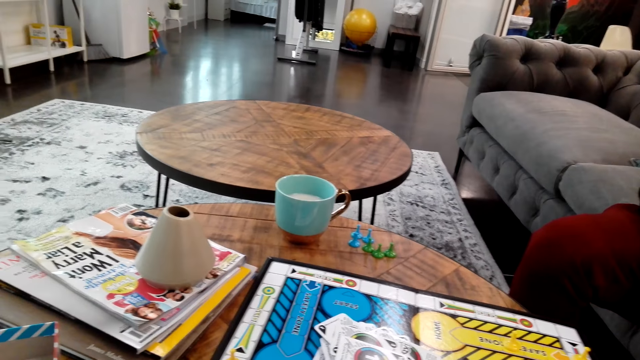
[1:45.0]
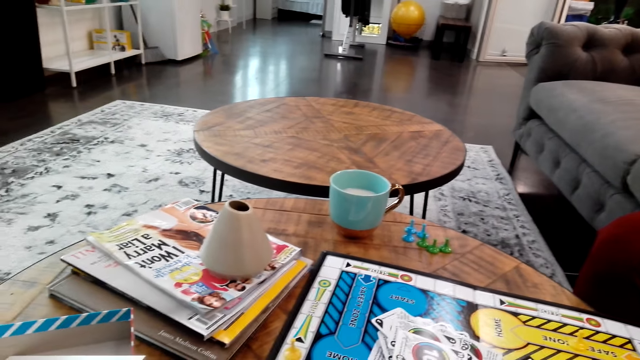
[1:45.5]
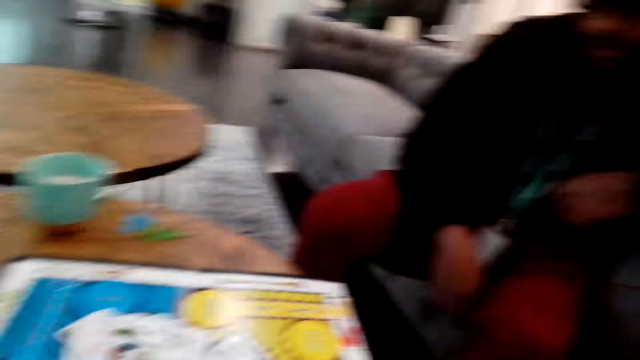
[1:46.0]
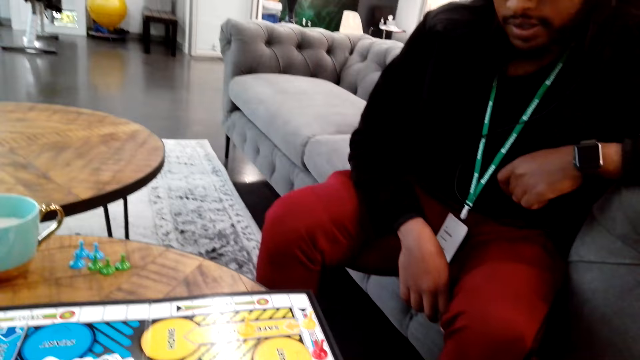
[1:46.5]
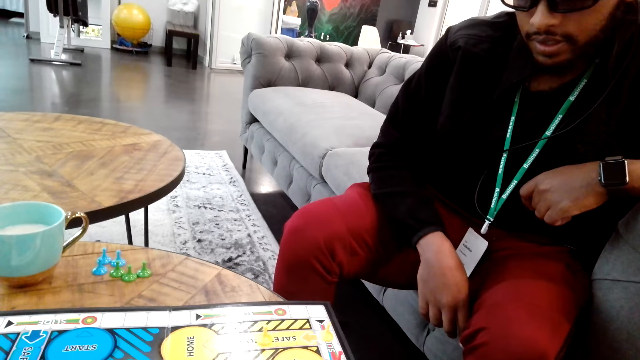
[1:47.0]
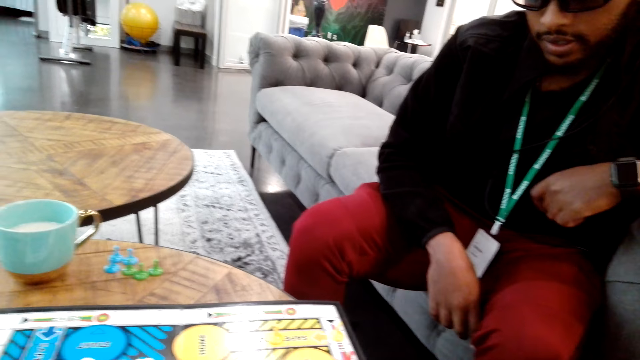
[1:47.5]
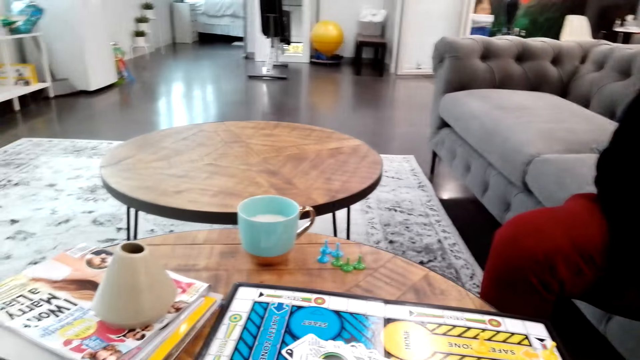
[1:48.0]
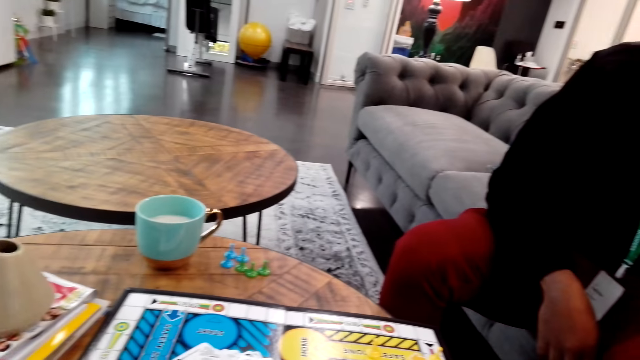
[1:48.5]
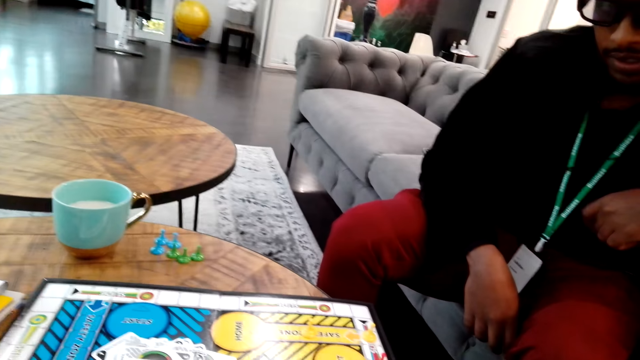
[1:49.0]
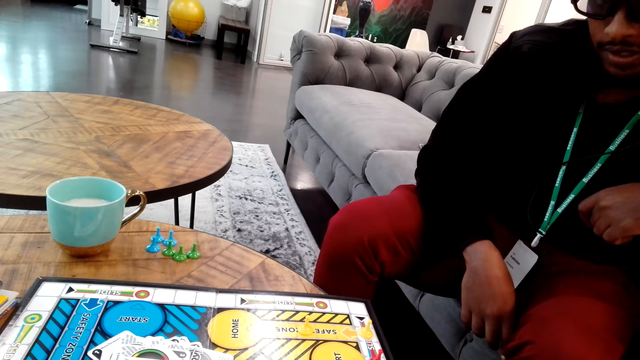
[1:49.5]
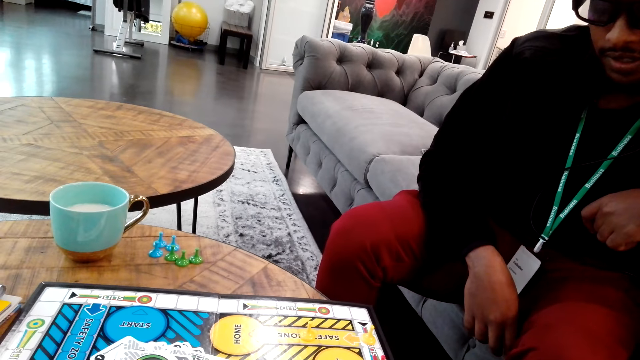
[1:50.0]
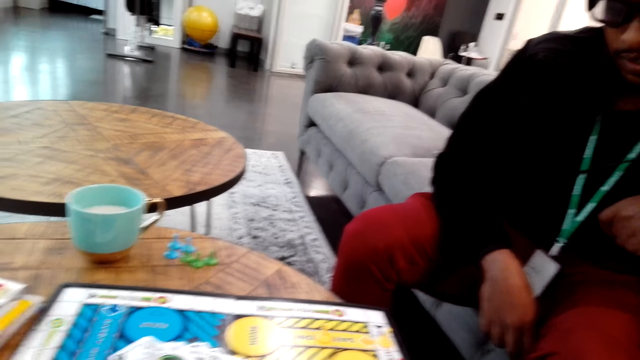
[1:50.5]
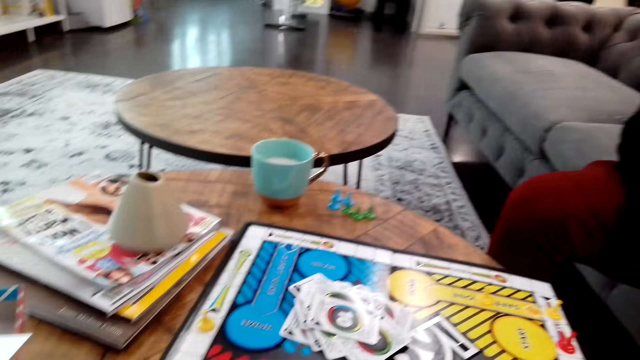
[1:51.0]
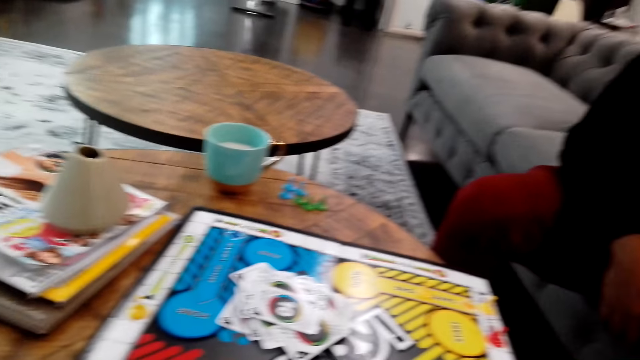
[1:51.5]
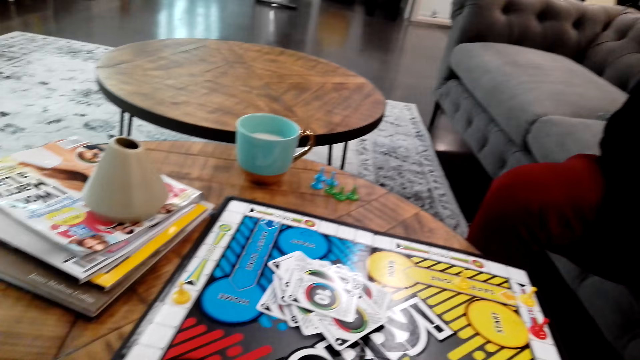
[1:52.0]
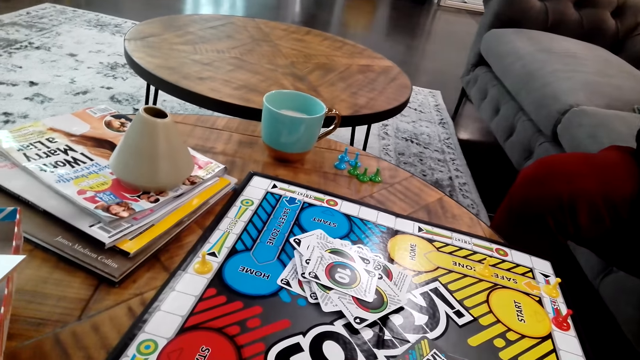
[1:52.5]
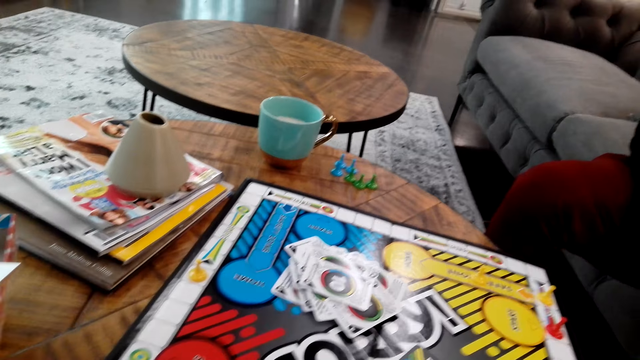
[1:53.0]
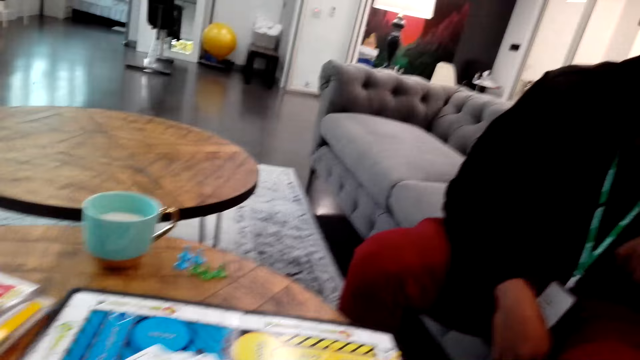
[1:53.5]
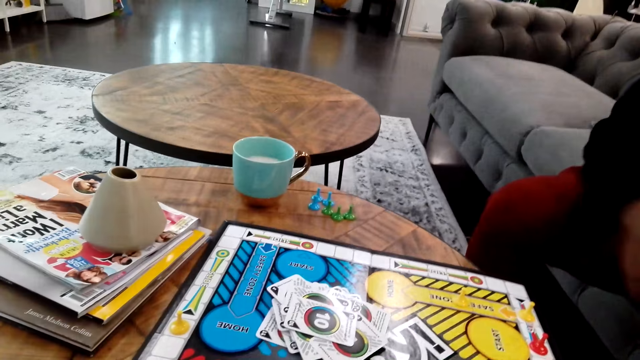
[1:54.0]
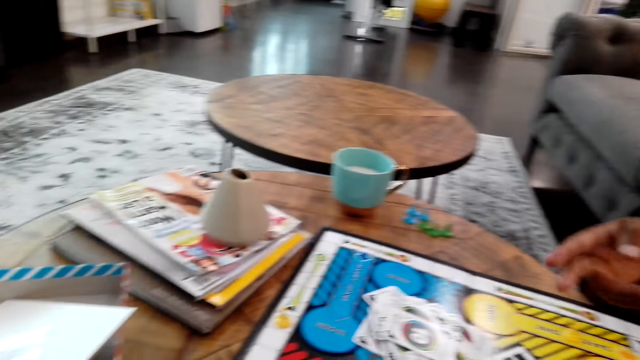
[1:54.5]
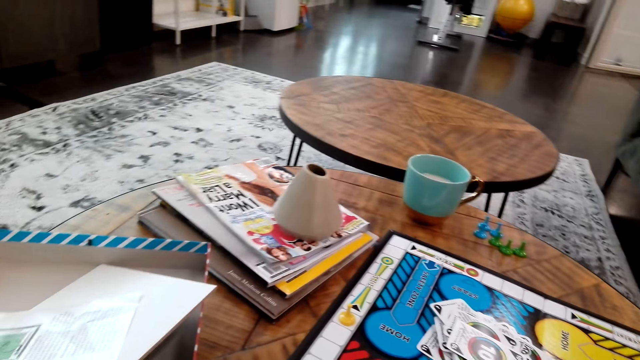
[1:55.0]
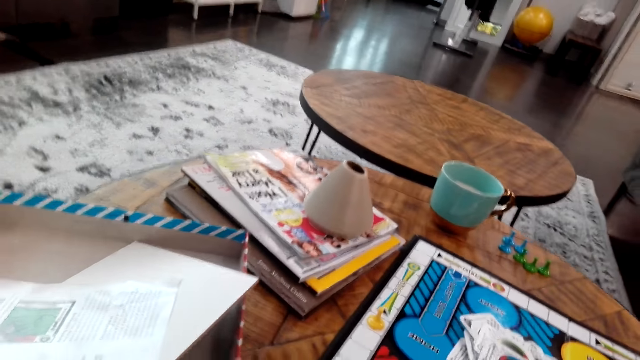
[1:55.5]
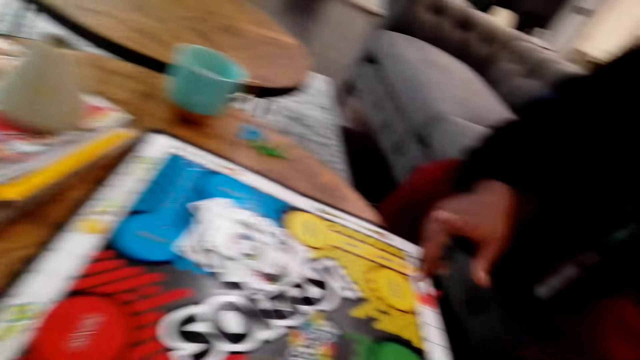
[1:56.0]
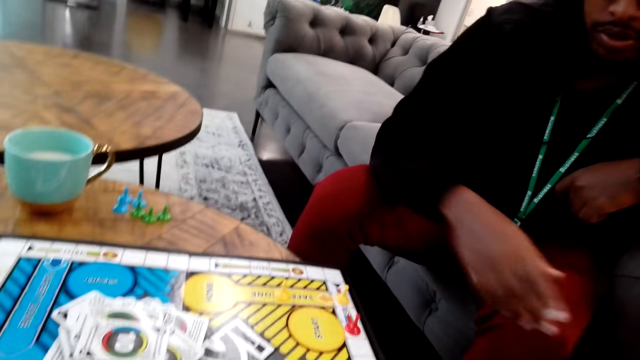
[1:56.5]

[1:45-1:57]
A person shows hand gestures.

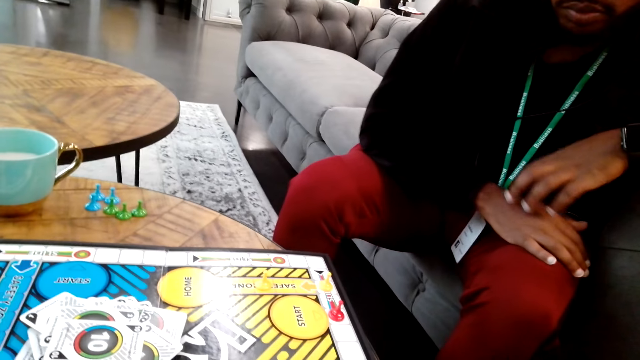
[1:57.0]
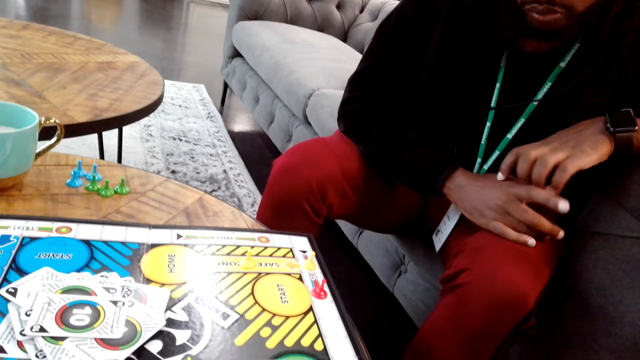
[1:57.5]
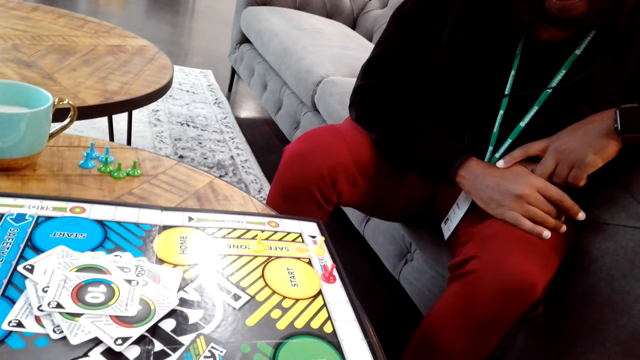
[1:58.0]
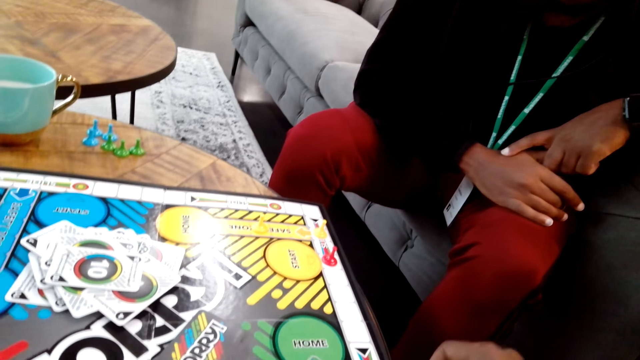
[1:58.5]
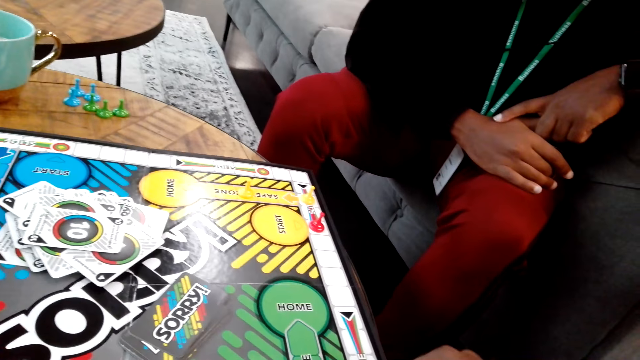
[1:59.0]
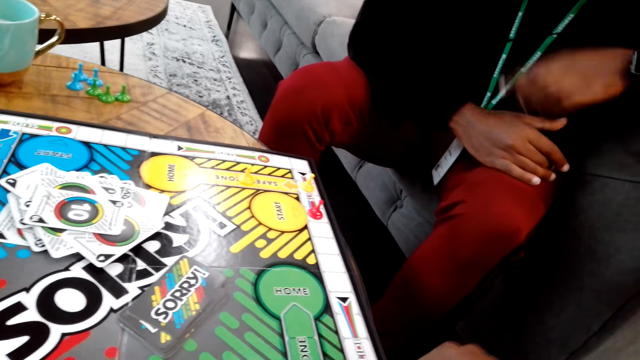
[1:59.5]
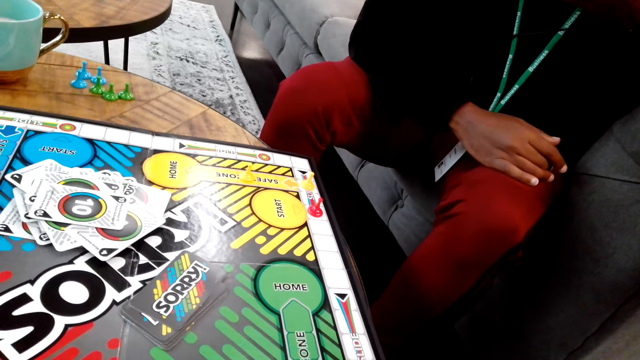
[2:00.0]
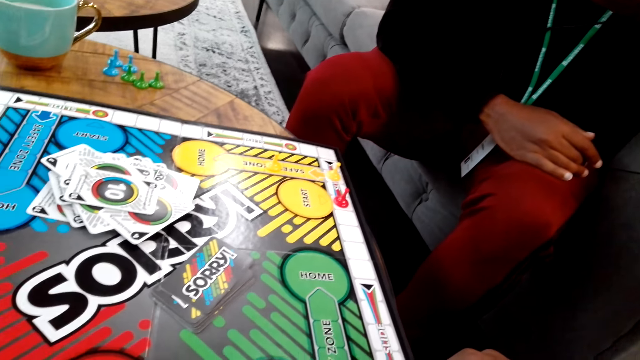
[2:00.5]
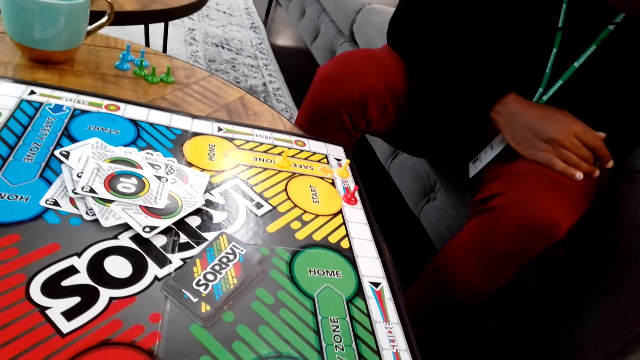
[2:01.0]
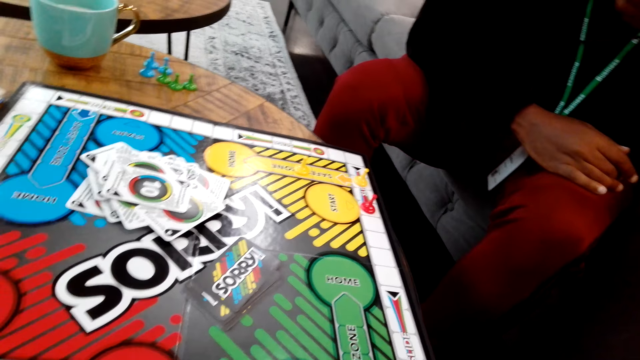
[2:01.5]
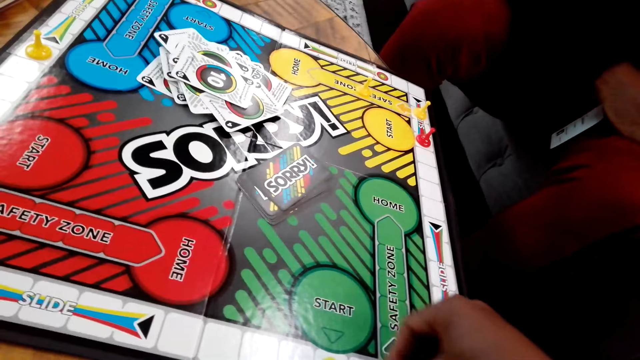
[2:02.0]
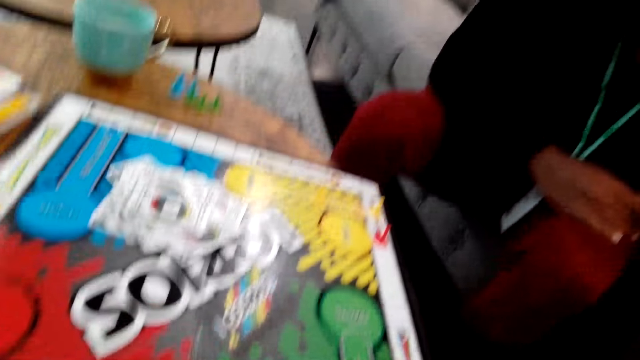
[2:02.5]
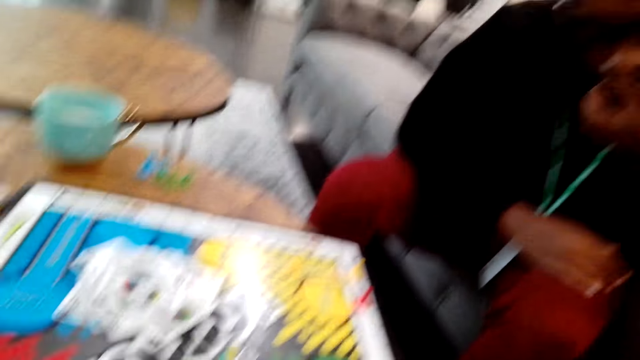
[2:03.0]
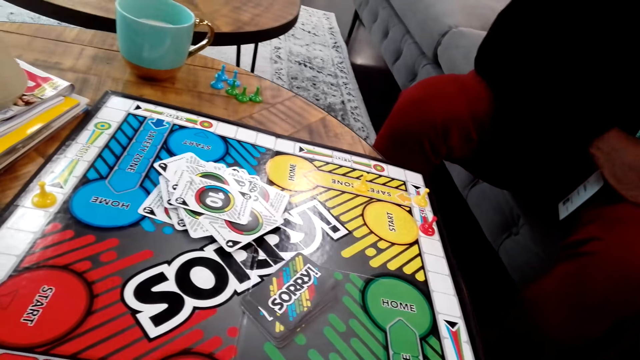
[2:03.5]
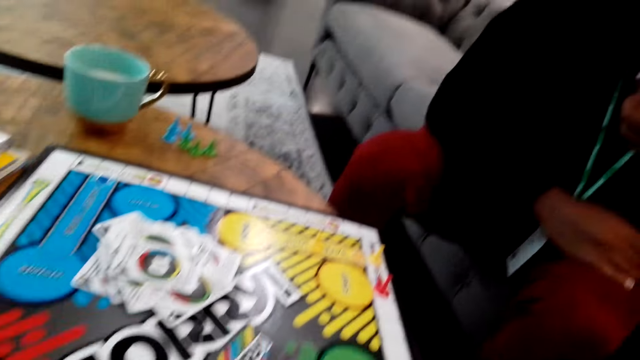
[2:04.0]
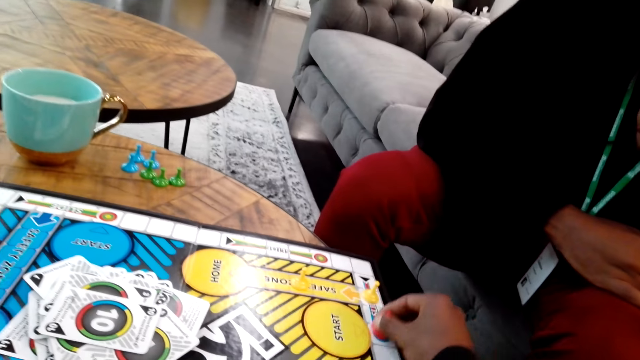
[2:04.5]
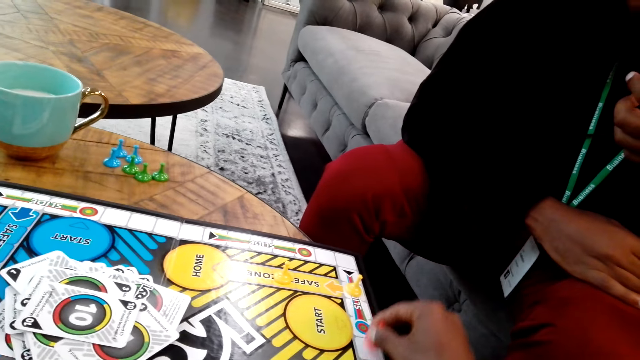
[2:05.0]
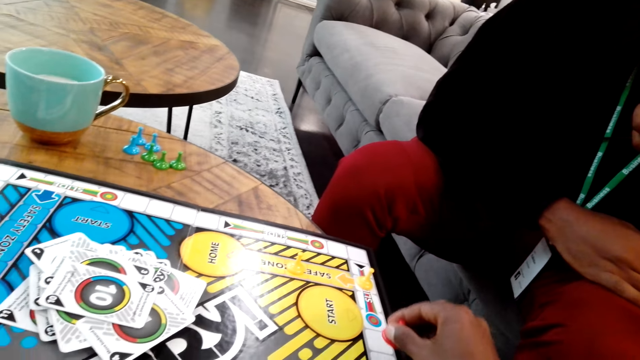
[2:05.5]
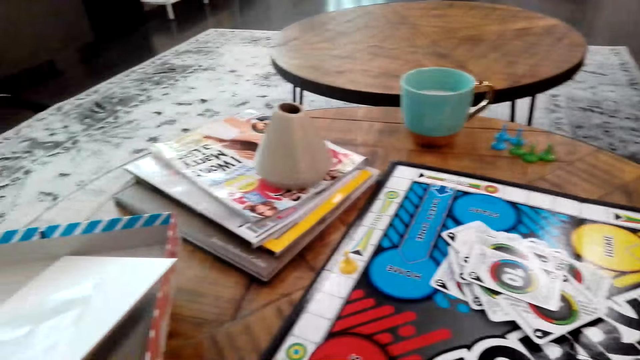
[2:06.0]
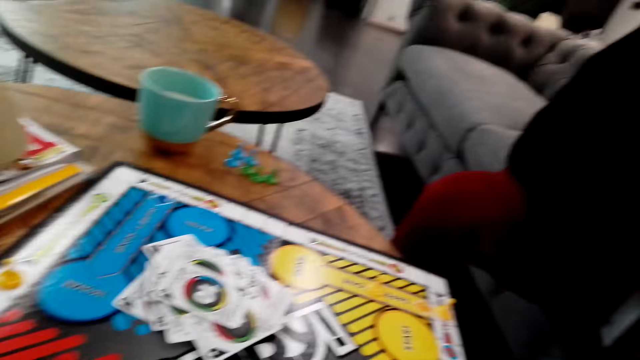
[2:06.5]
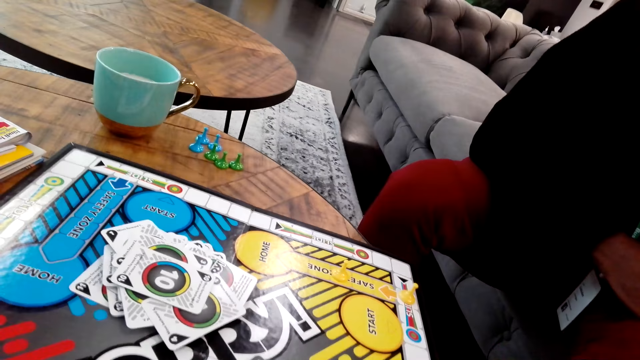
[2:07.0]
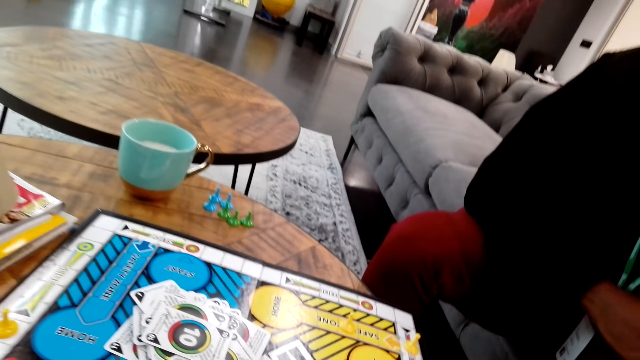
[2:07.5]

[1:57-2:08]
The camera wearer moves a chessman.
